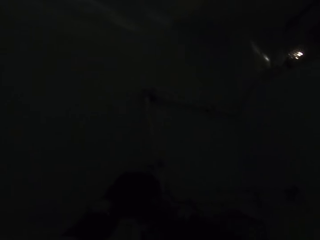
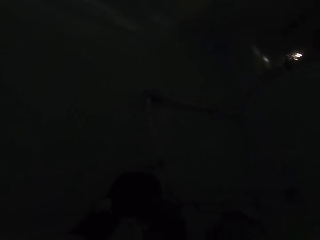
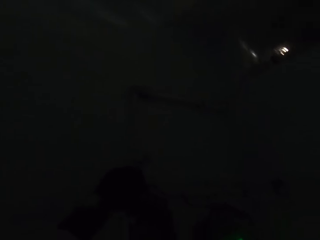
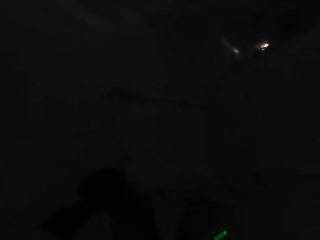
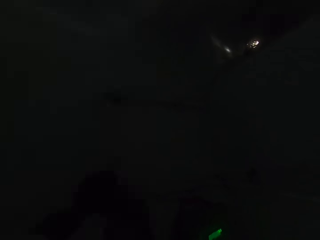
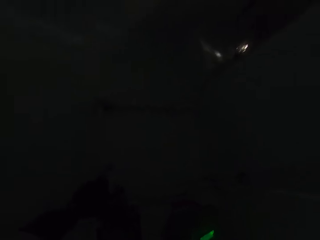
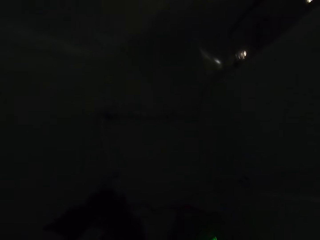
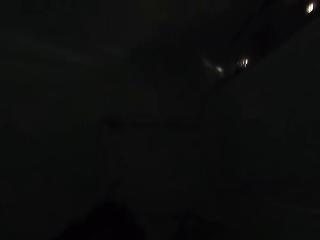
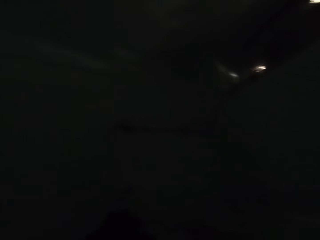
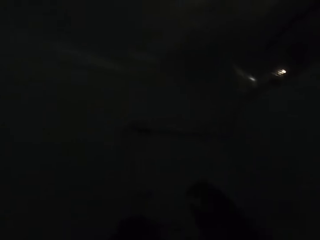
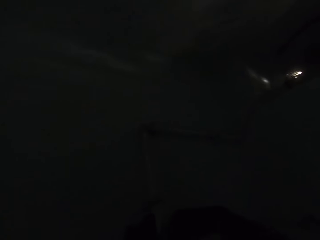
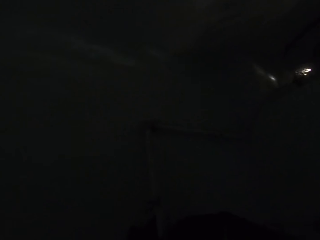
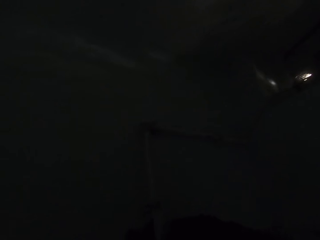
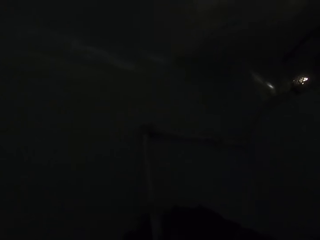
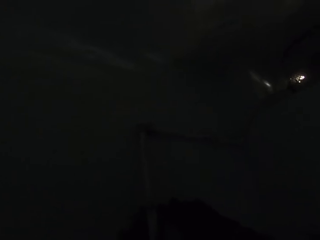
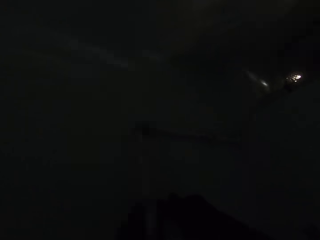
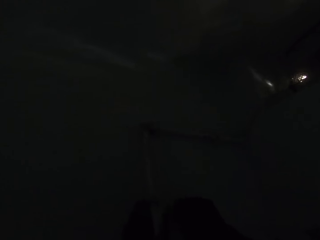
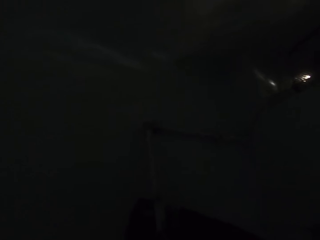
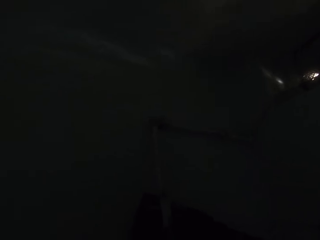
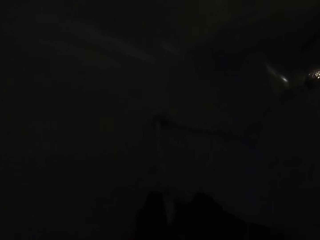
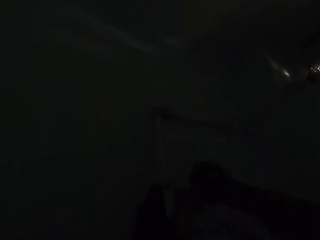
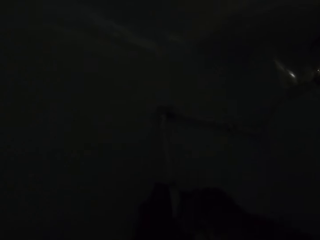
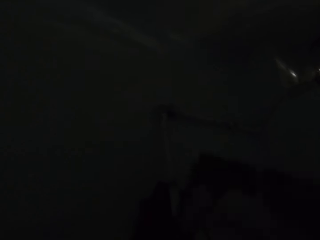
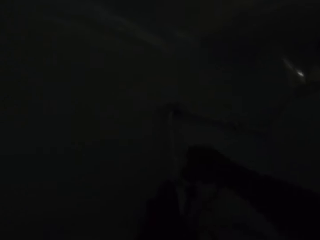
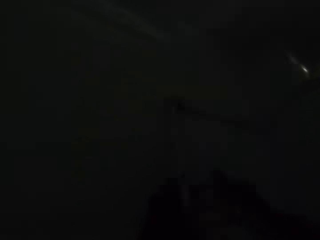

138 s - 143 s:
The camera wearer grabs the conduit on the wall with the right hand.

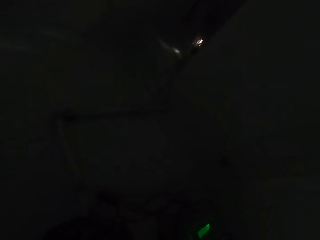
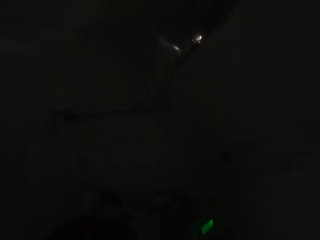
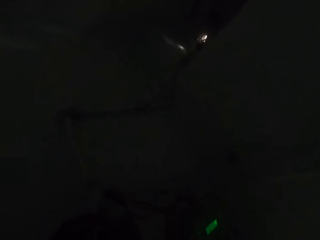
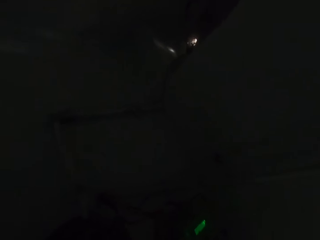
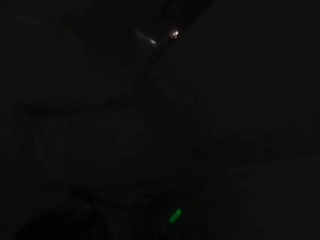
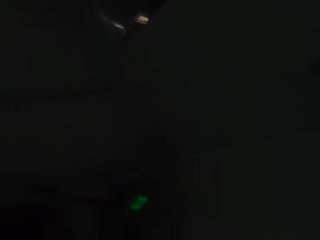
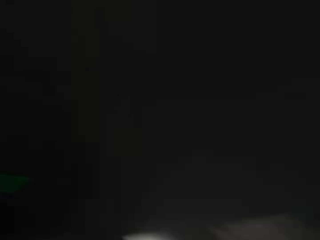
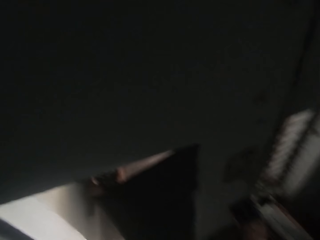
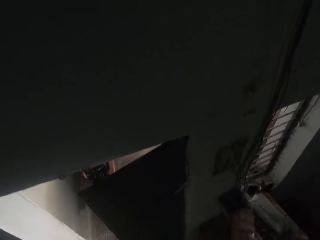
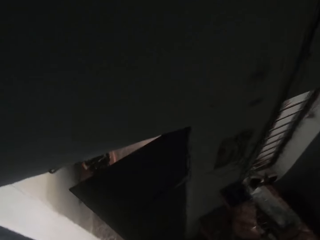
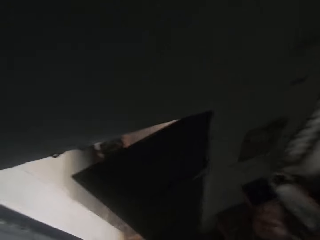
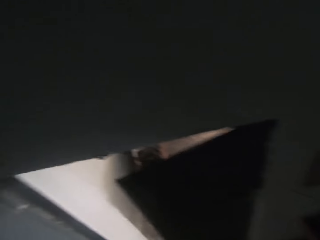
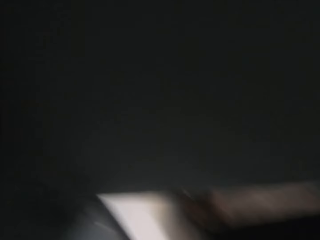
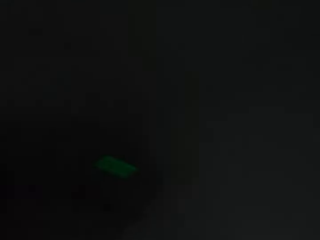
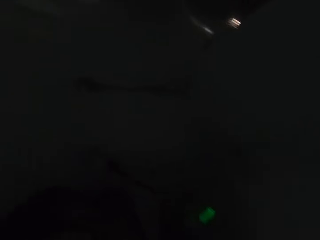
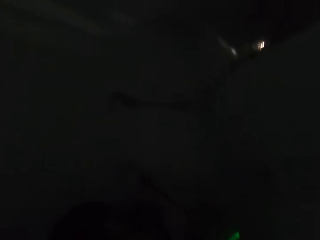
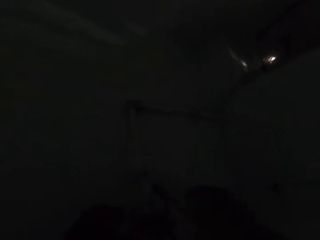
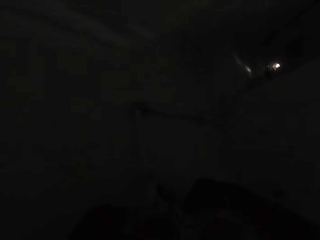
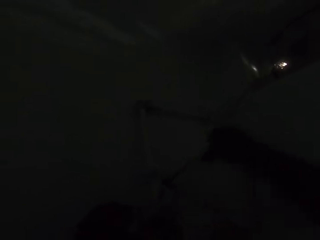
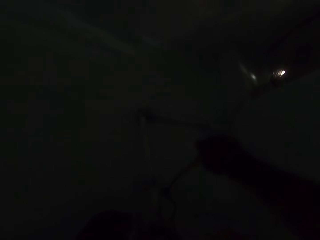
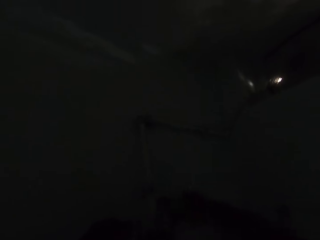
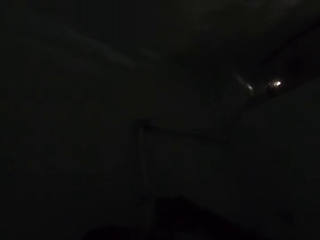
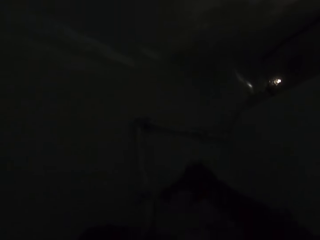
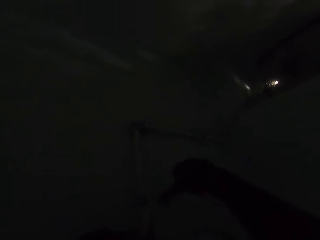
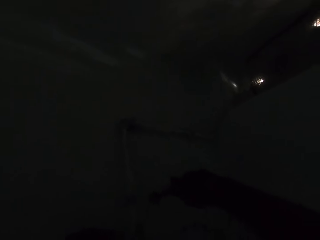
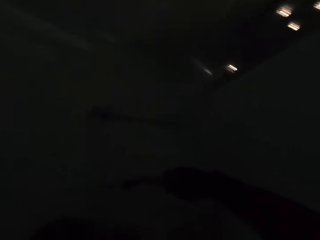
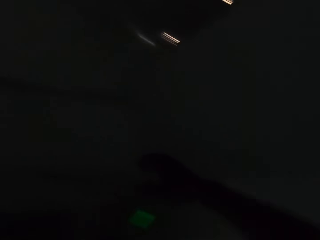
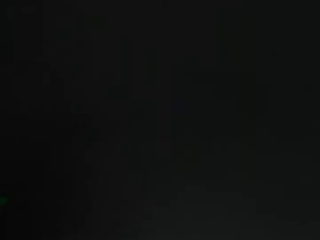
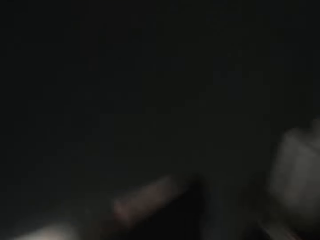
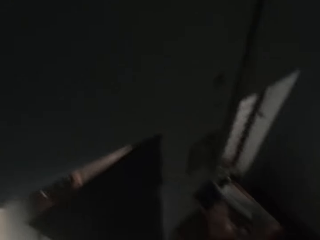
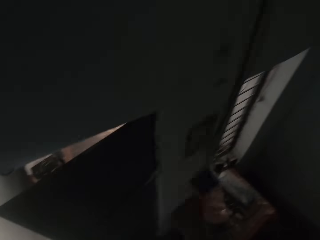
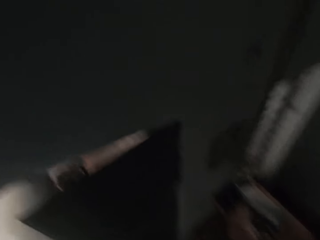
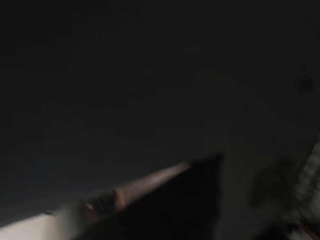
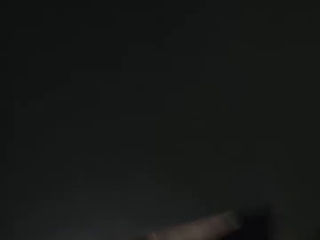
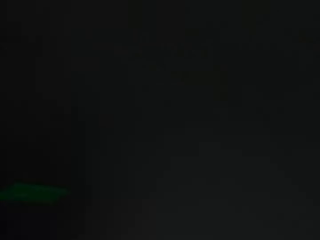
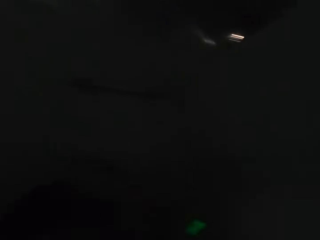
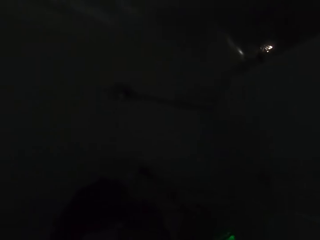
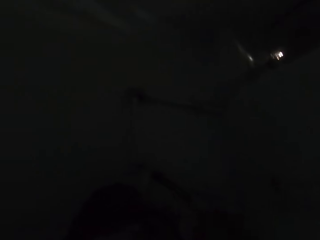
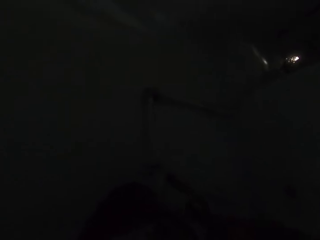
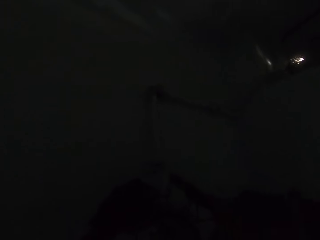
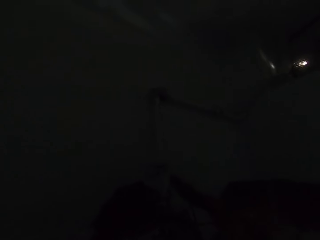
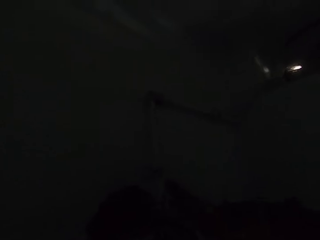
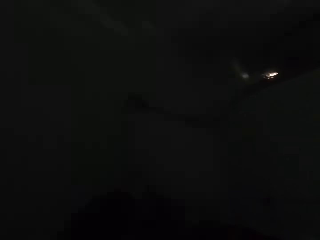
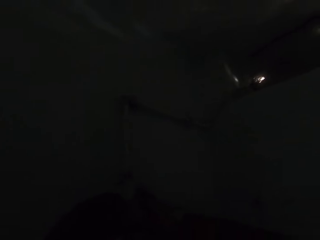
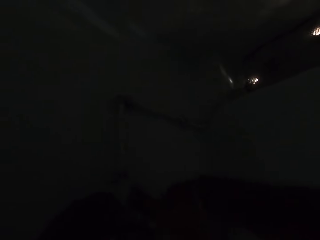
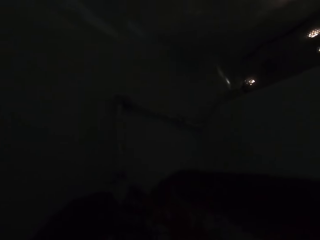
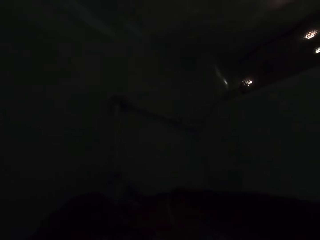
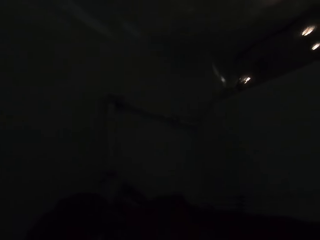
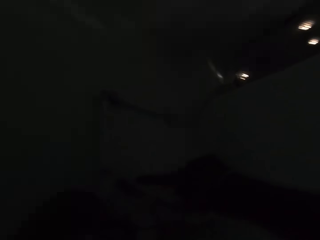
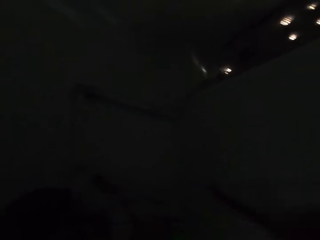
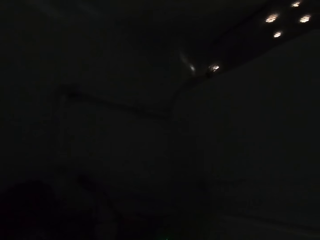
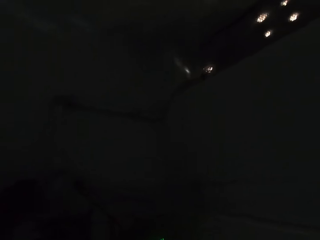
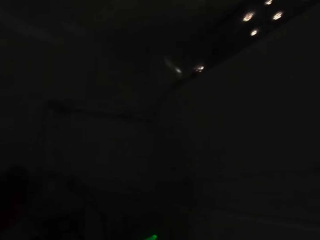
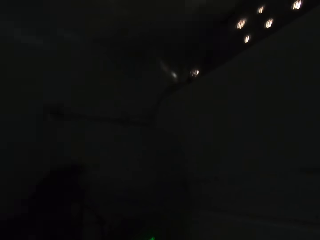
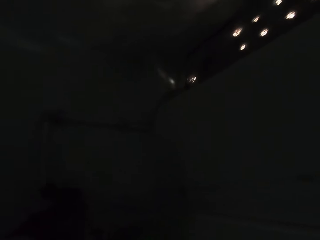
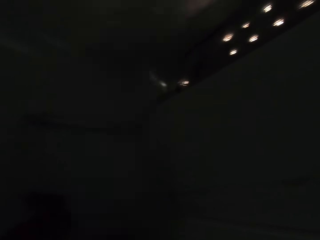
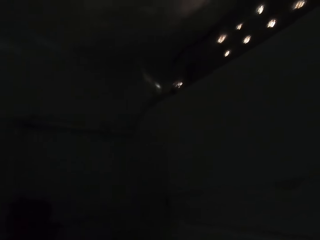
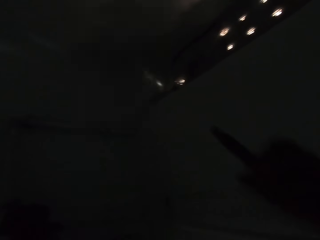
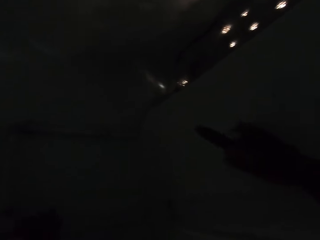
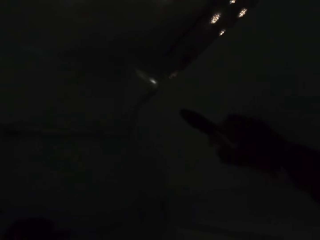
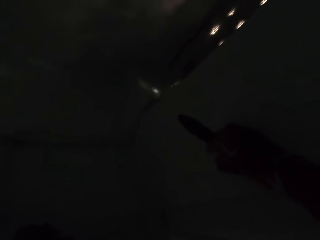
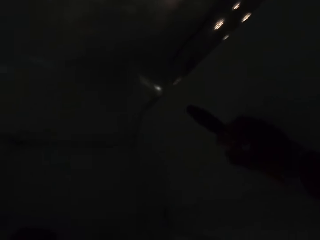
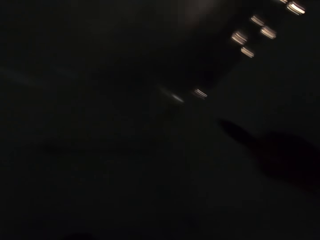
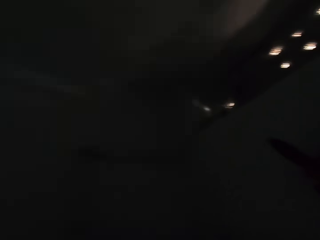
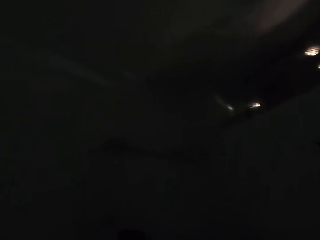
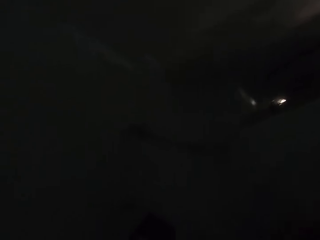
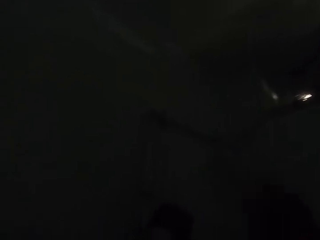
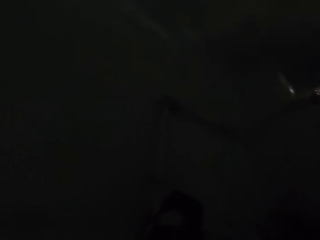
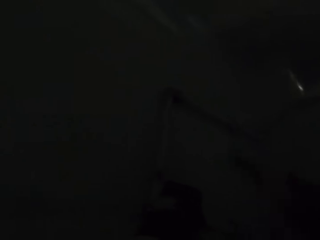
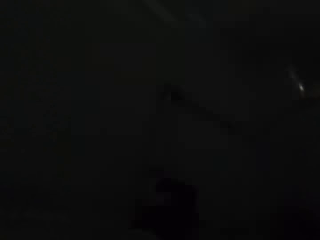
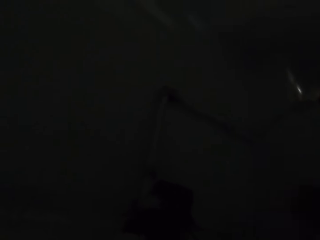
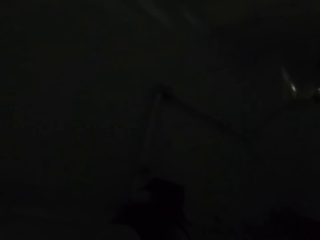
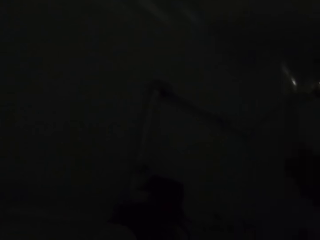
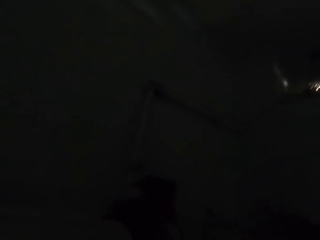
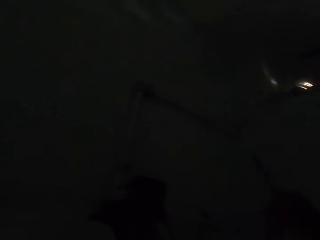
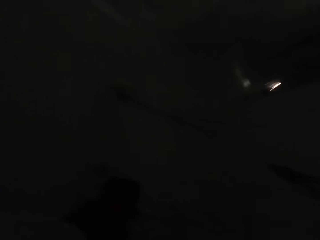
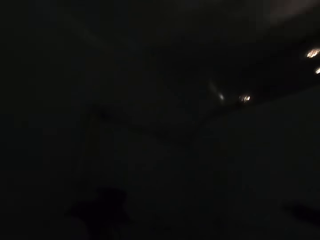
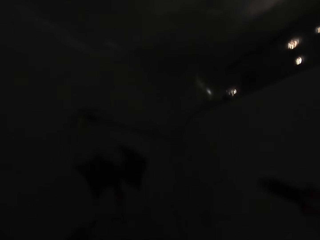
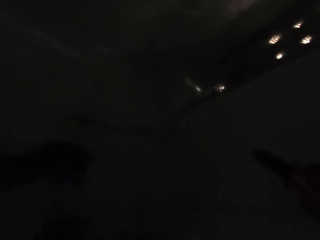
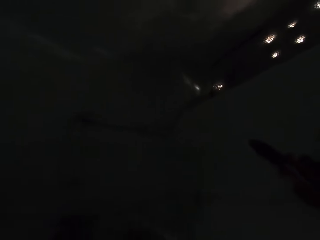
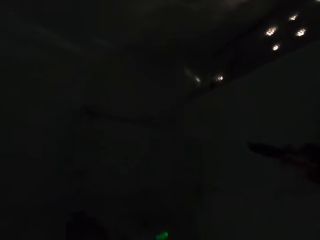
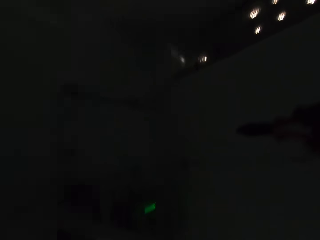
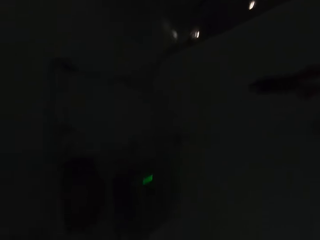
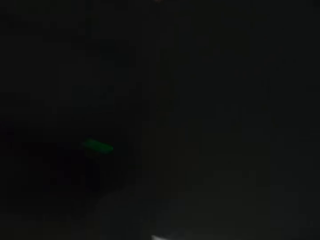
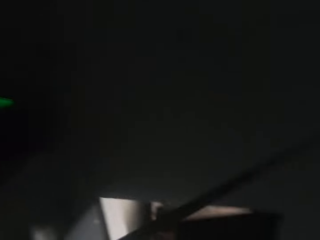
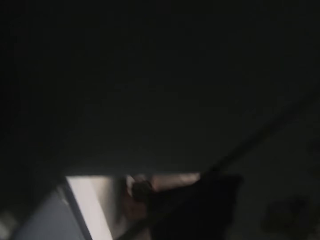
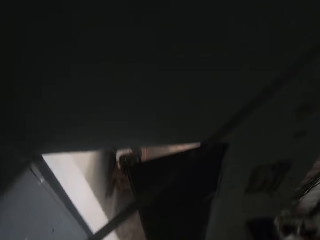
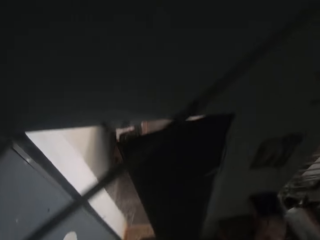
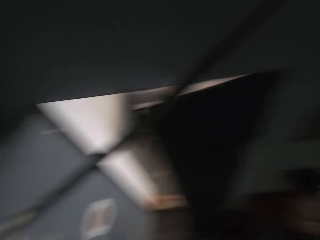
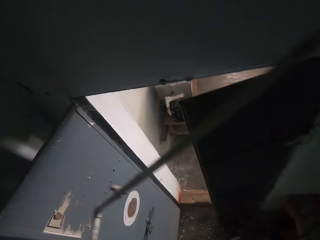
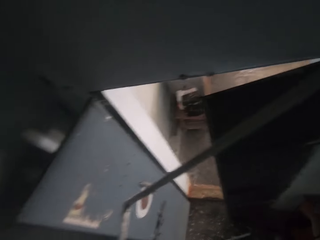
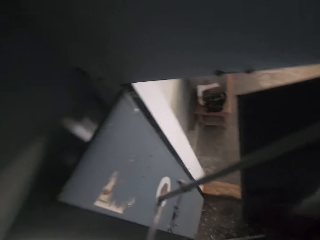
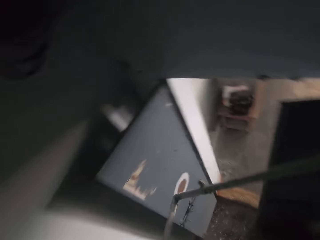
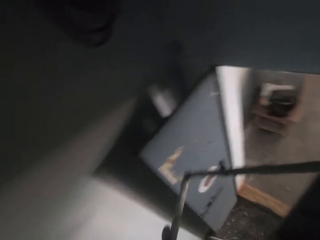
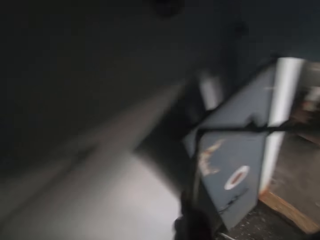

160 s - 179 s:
The camera wearer stares around. They talk to a person. They stare around. They talk to the person. They cut a rope with pliers. They look at the wall. They point a right hand finger at the wall. They stare around. They hit the wall with the pliers. They put the pliers down. They stare around.
